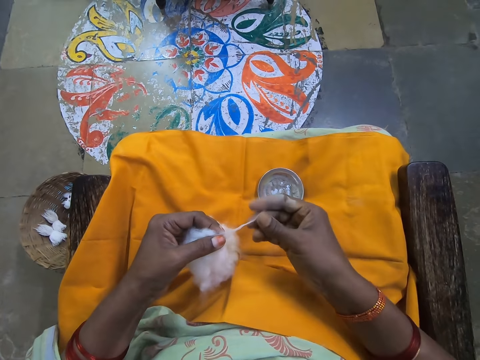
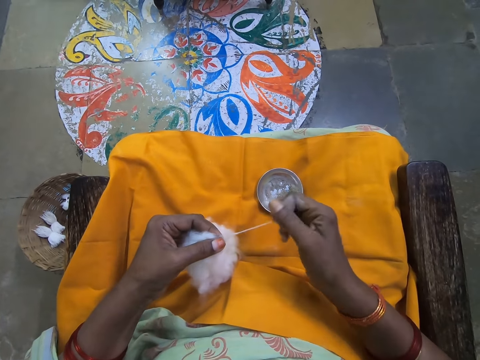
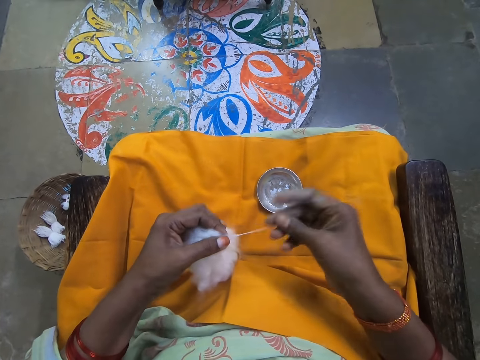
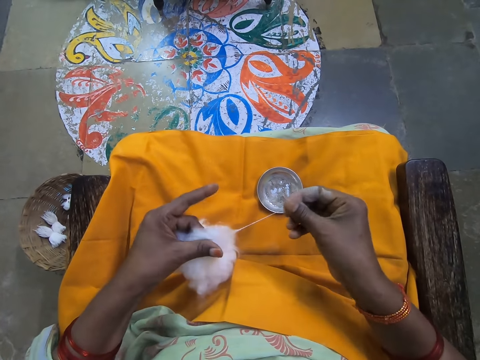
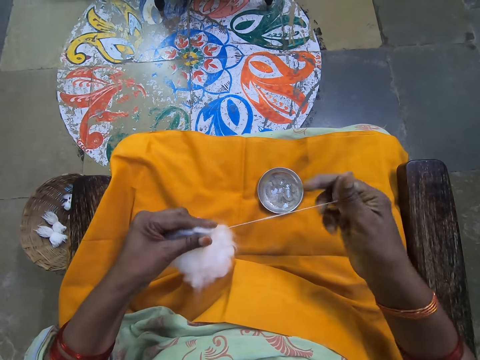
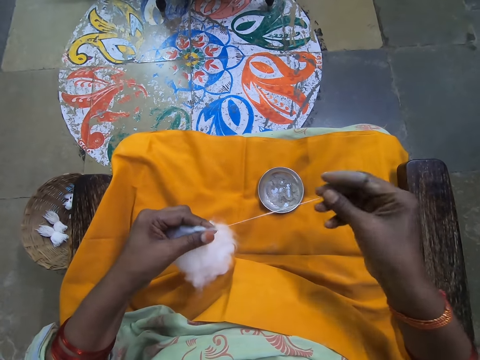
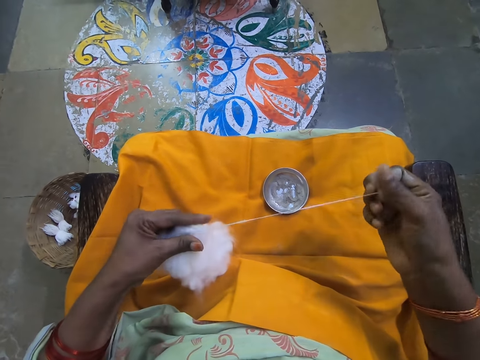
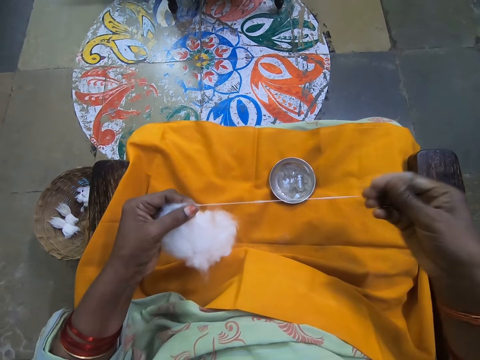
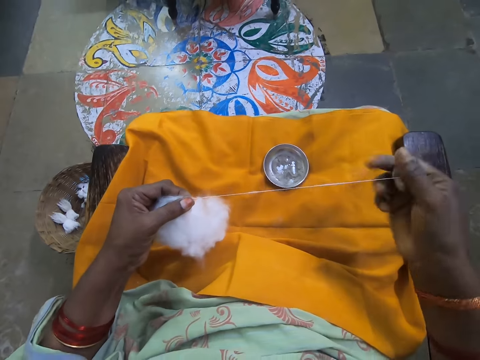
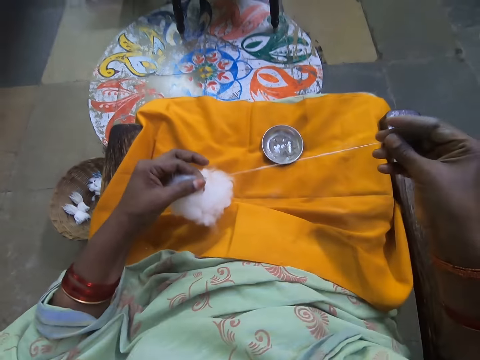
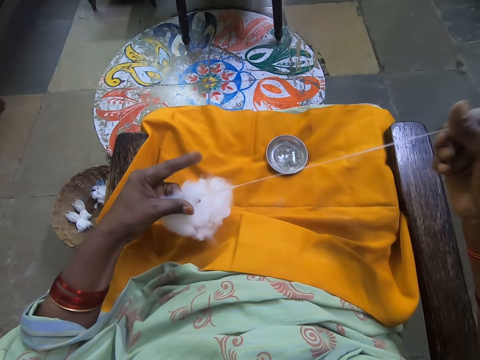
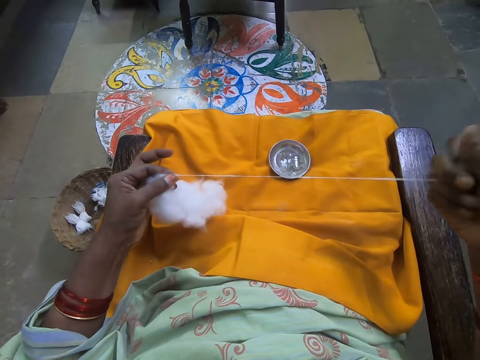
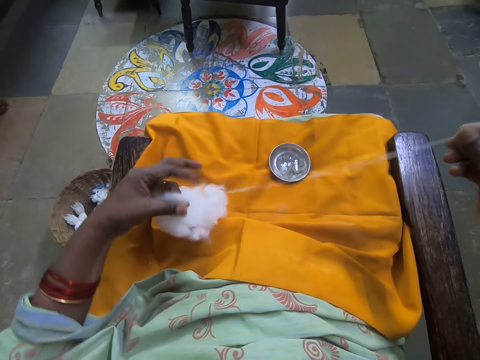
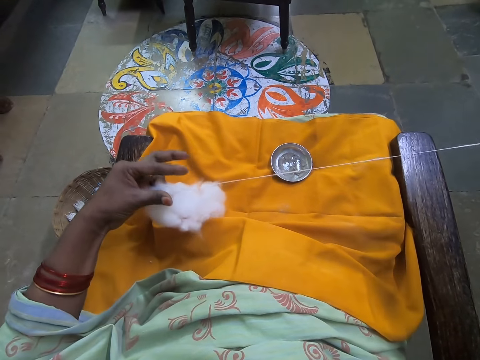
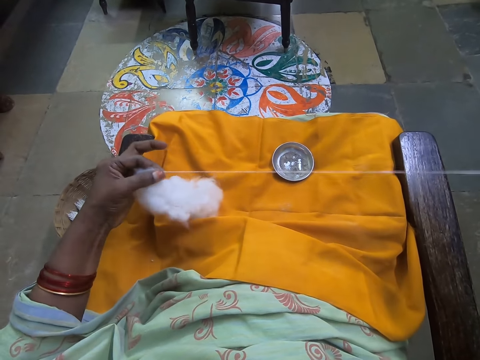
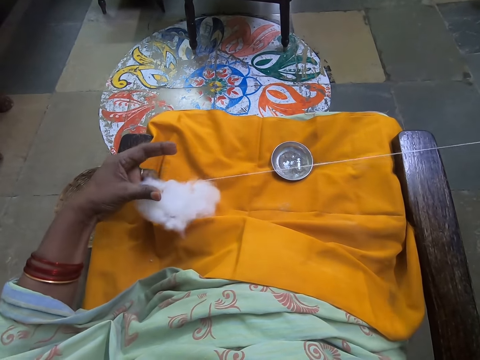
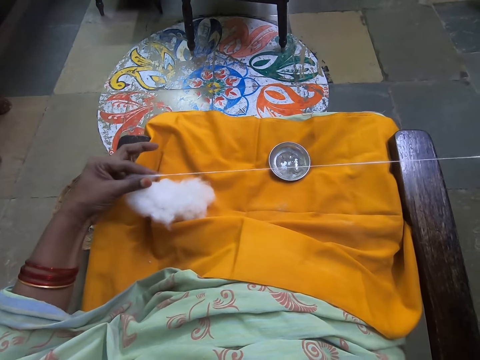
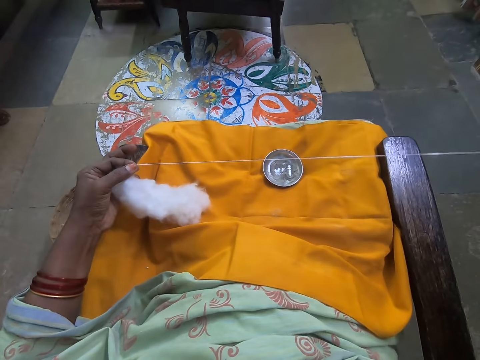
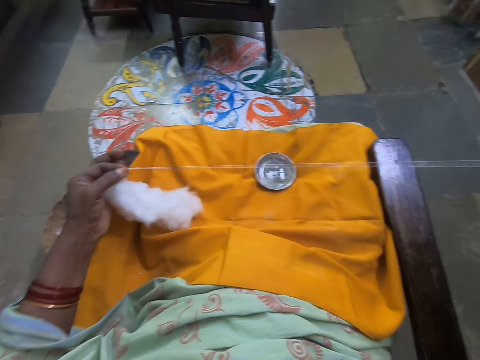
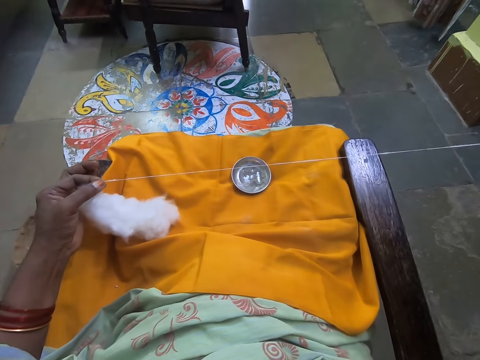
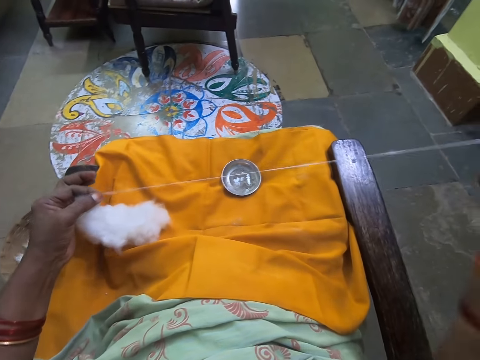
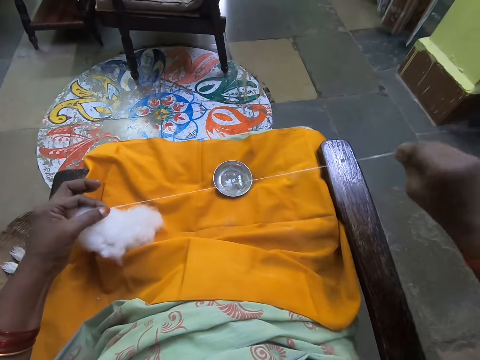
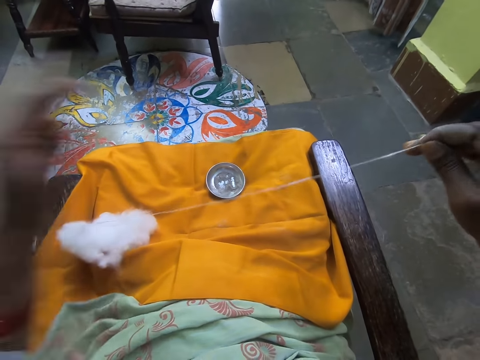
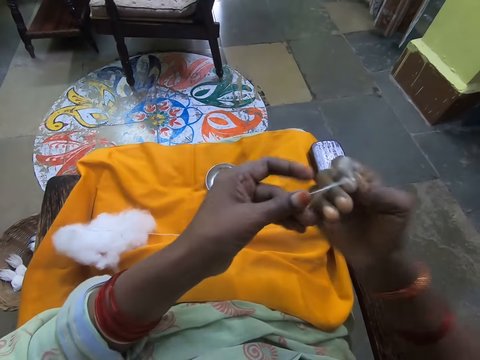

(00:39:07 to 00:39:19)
The camera wearer cuts the wool.

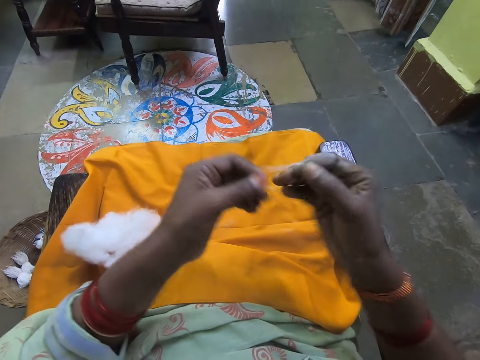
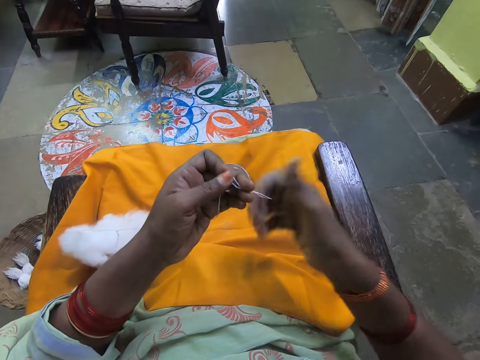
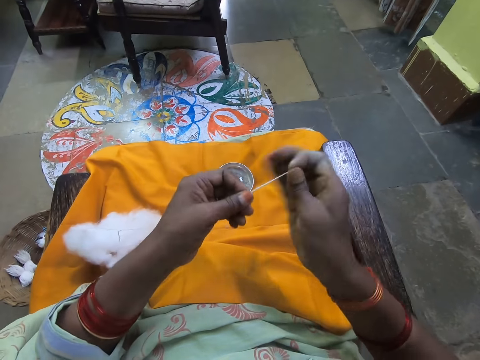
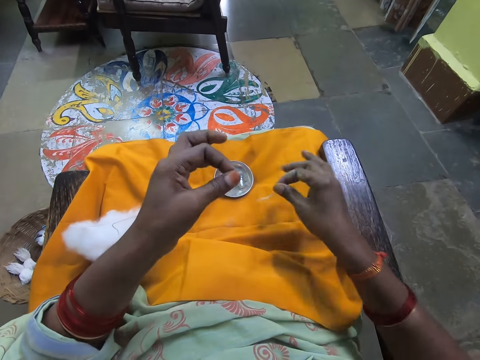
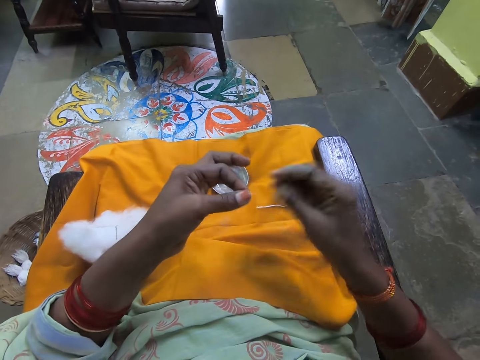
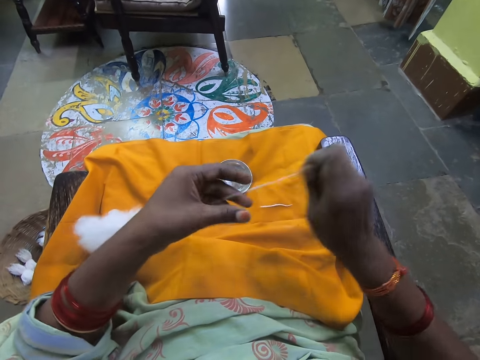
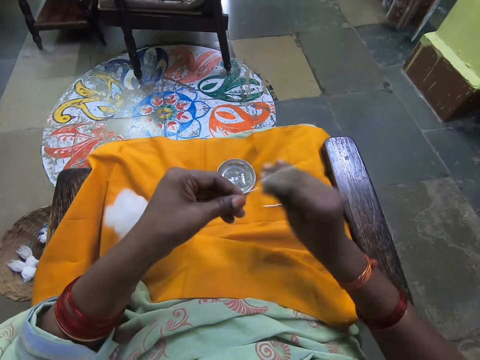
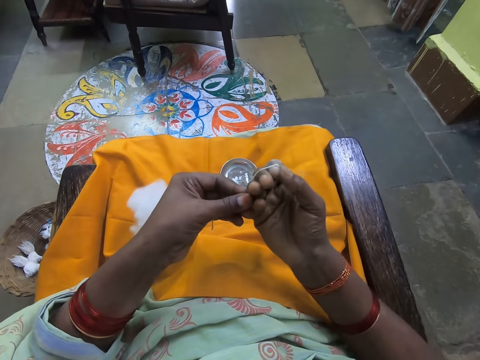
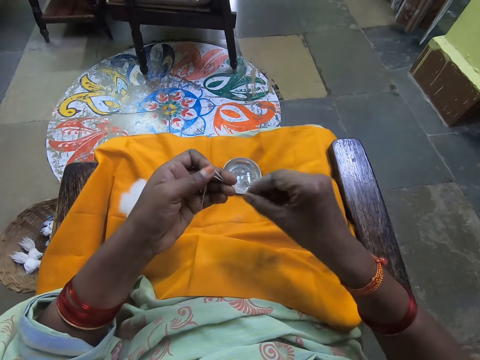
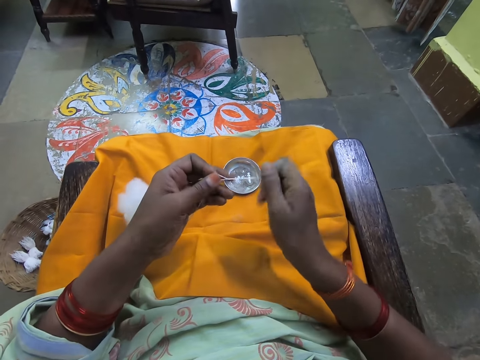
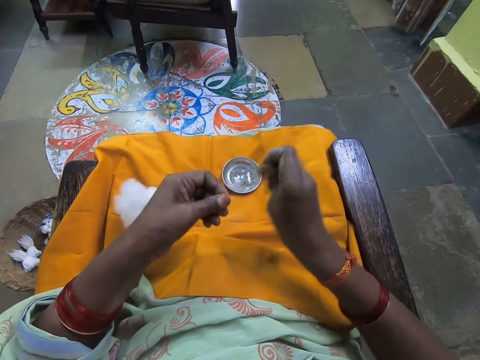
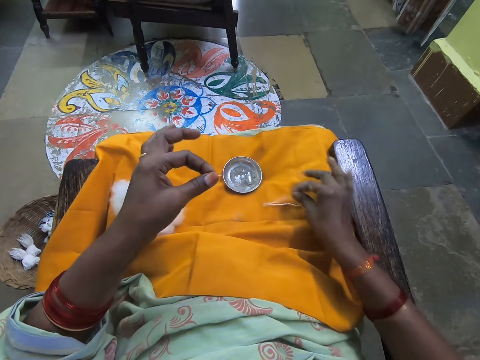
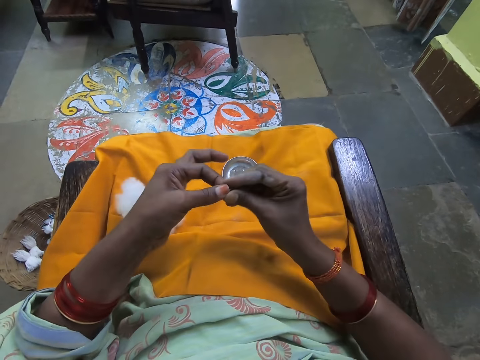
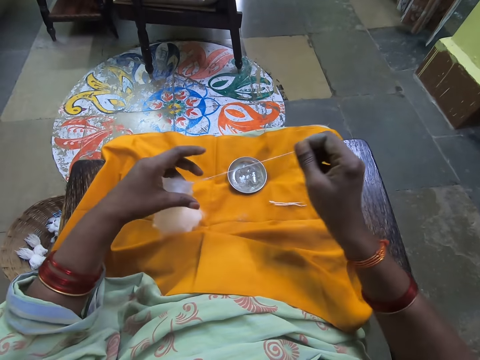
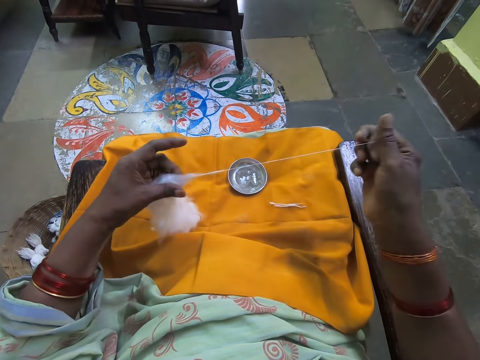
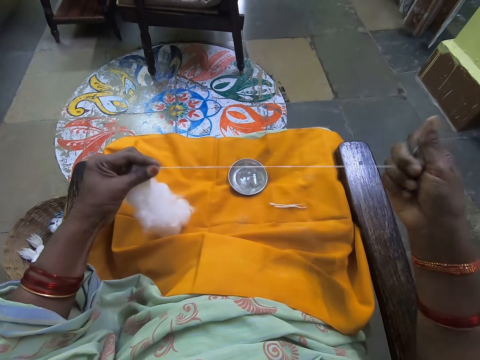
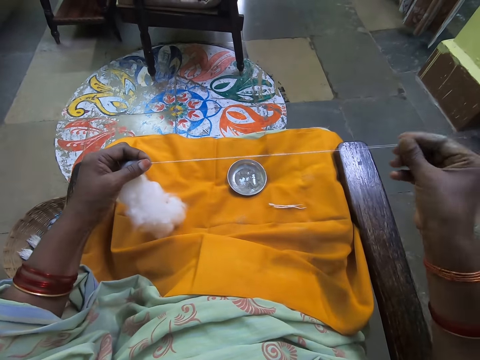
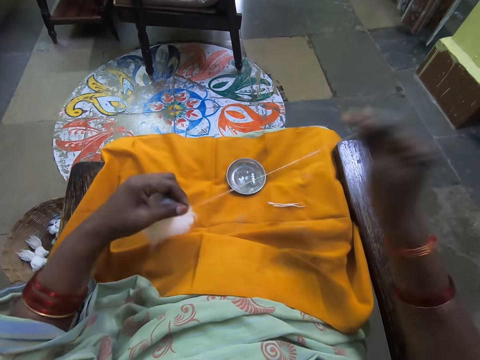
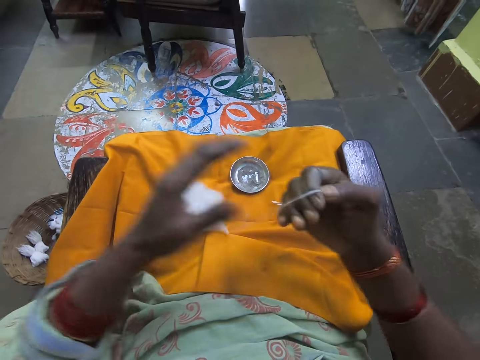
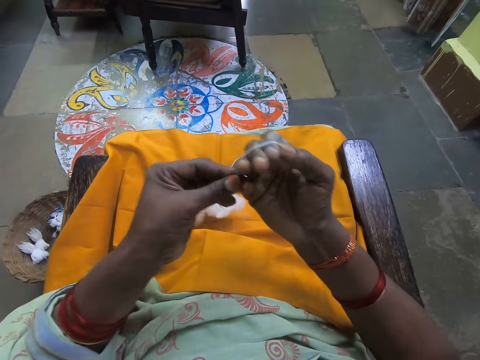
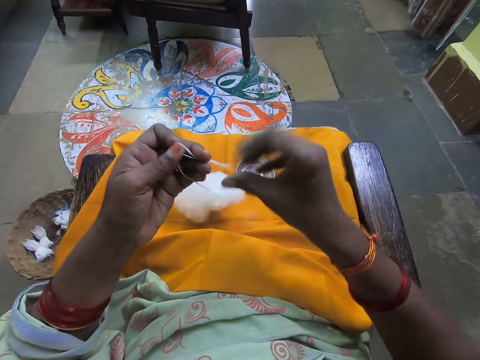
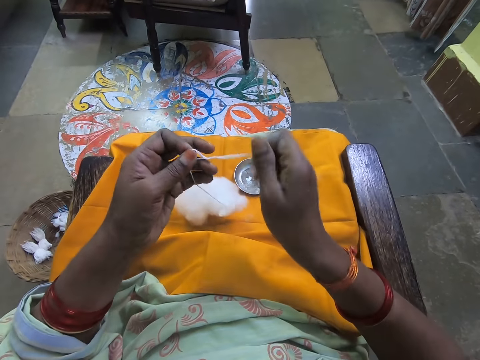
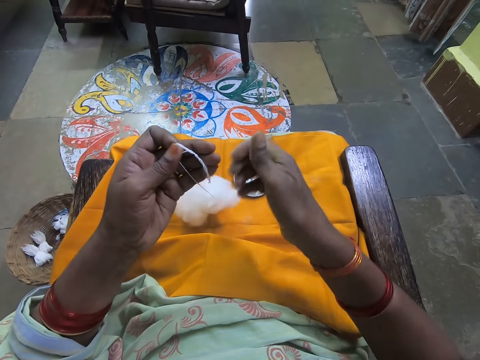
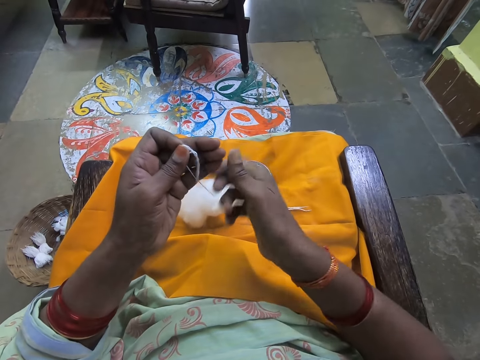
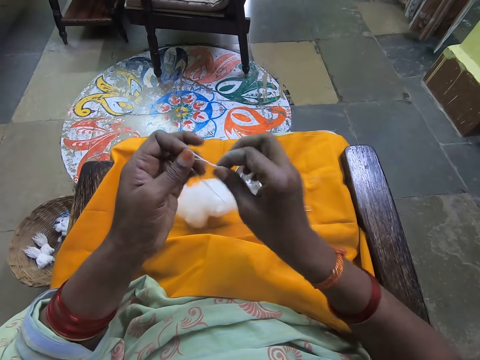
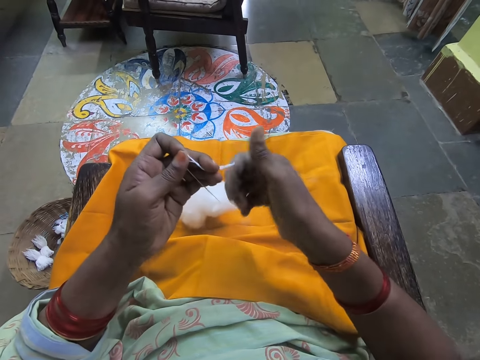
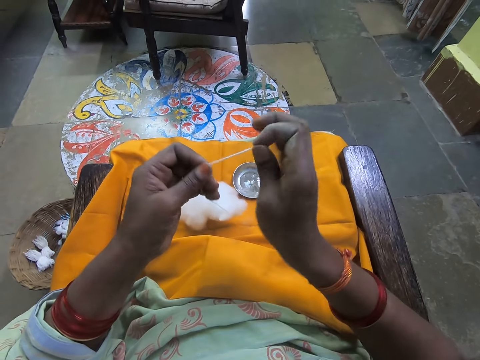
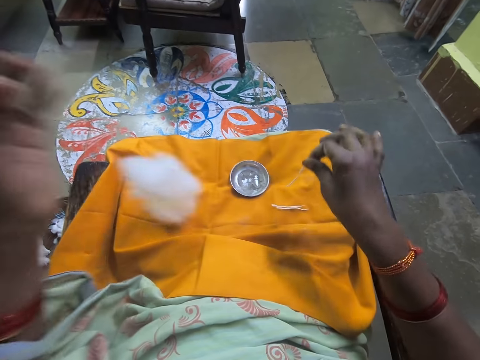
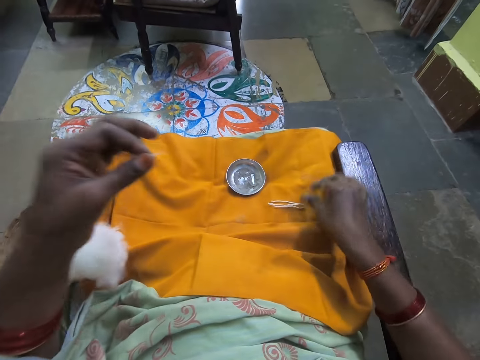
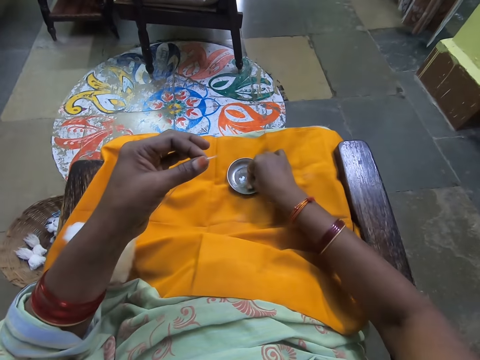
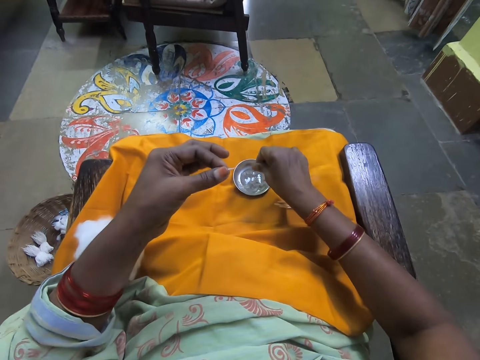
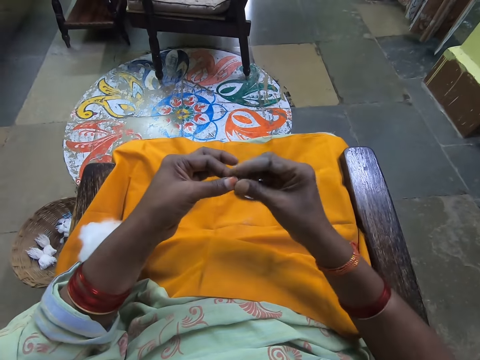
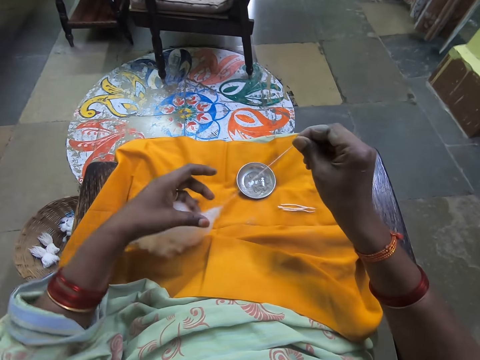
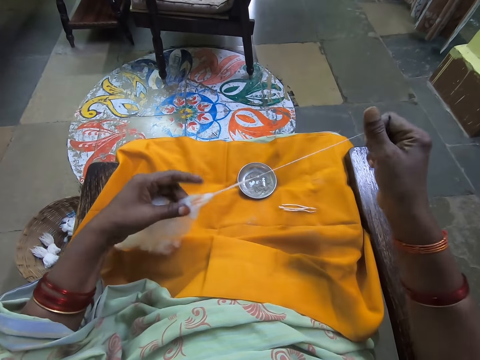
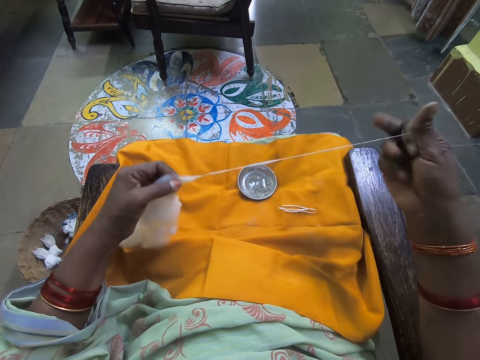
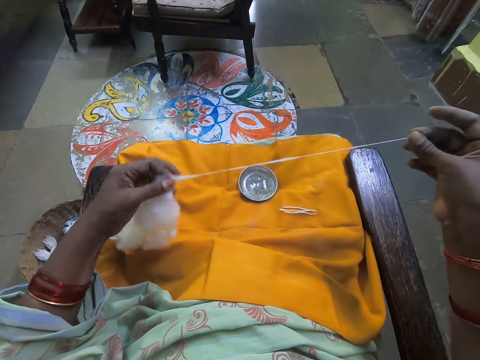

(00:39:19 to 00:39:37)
The camera wearer folds the cotton strand with both hands. She cuts the cotton strand with her right hand. She drops the cotton strand on the cloth with her right hand. She folds the cotton strand with both hands. She cuts the cotton strand with her right hand. She drops the cotton strand on the cloth with her right hand. She pulls out the cotton strand with her right hand. She rolls the wool on the hand. She folds the cotton strand with both hands. She cuts the cotton strand with her right hand. She drops the cotton strand on the cloth with her right hand. She dips her right hand into the cup. She pulls out the cotton strand with her right hand.
